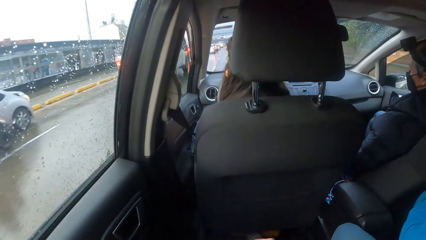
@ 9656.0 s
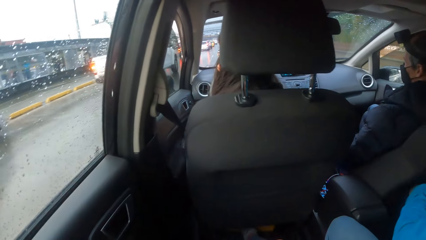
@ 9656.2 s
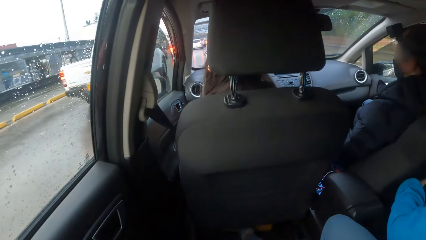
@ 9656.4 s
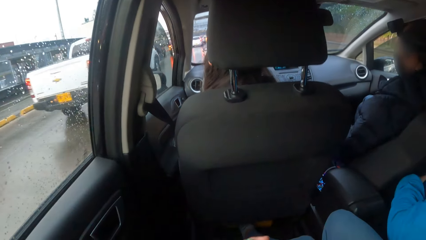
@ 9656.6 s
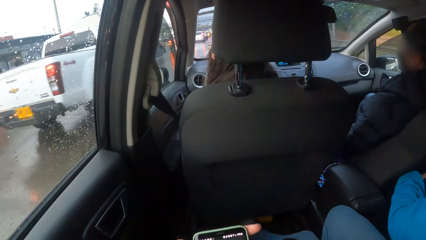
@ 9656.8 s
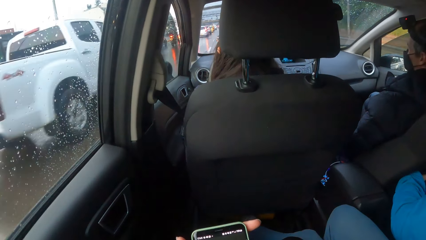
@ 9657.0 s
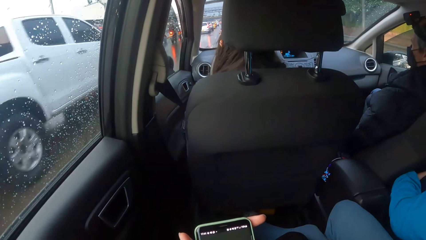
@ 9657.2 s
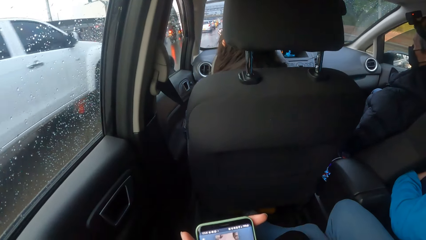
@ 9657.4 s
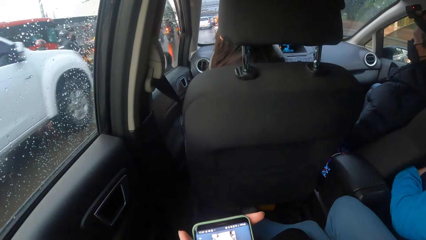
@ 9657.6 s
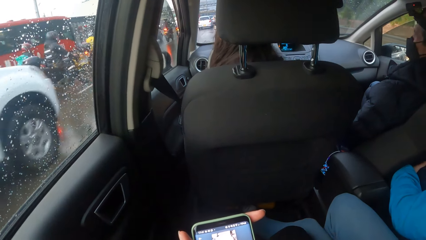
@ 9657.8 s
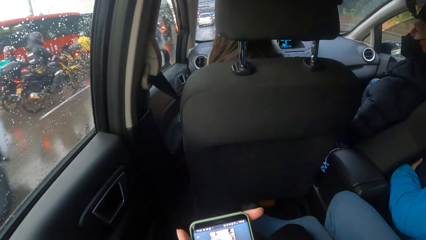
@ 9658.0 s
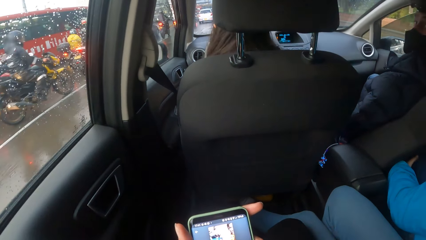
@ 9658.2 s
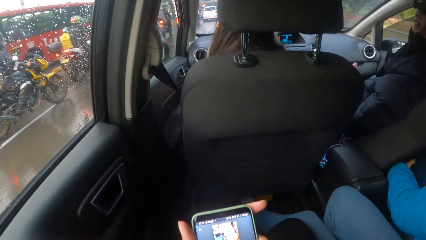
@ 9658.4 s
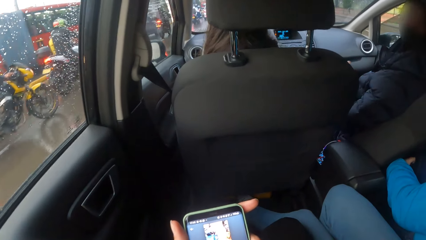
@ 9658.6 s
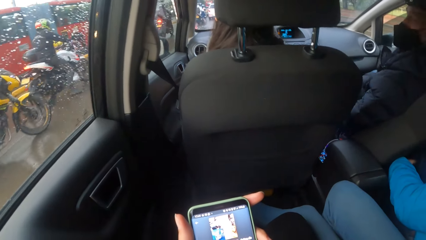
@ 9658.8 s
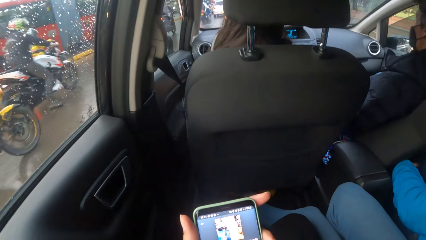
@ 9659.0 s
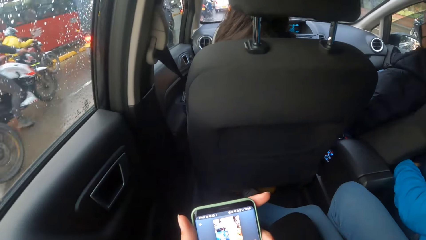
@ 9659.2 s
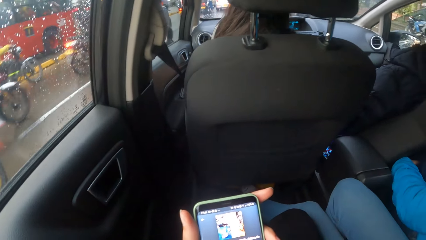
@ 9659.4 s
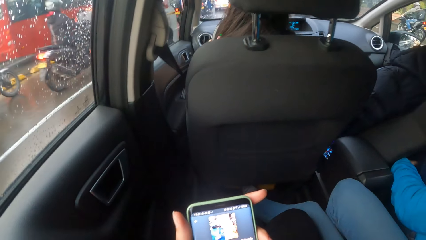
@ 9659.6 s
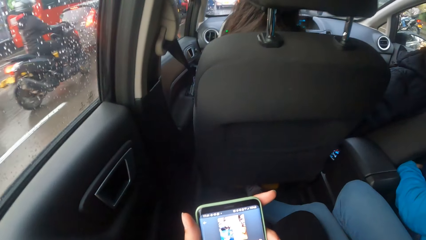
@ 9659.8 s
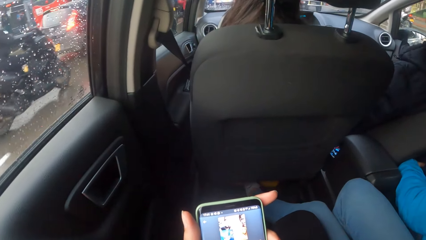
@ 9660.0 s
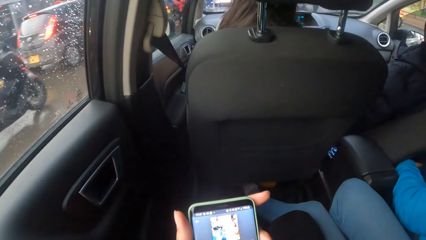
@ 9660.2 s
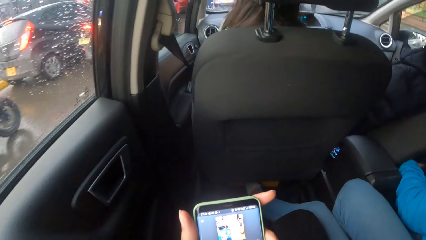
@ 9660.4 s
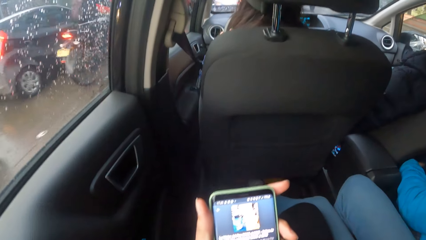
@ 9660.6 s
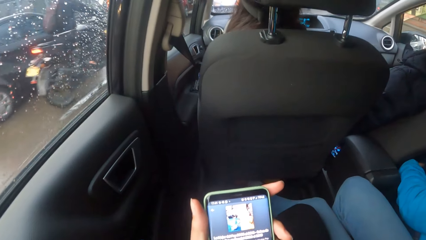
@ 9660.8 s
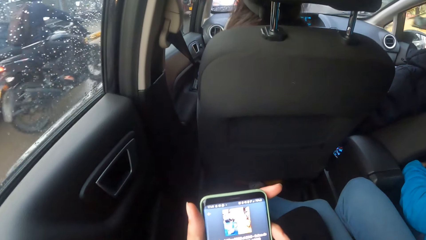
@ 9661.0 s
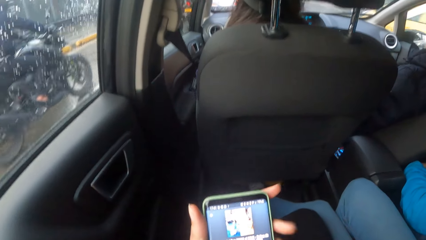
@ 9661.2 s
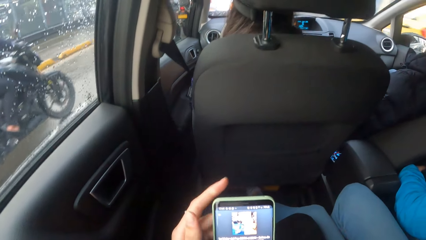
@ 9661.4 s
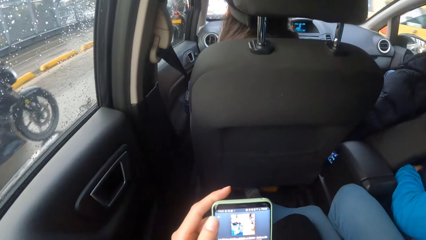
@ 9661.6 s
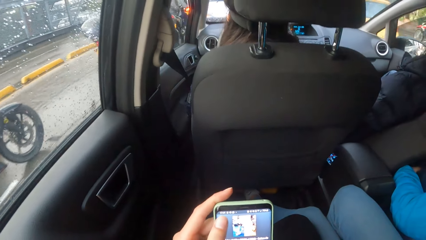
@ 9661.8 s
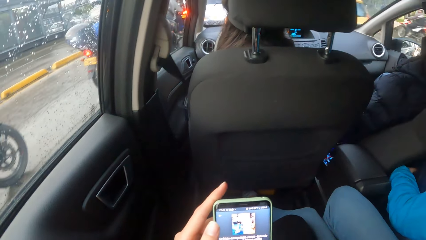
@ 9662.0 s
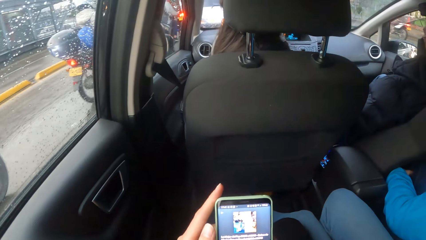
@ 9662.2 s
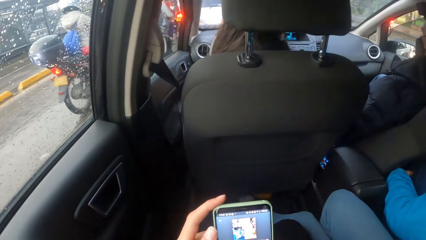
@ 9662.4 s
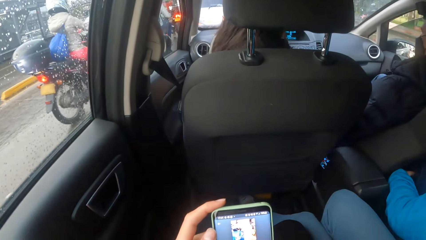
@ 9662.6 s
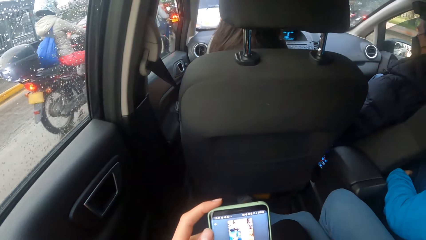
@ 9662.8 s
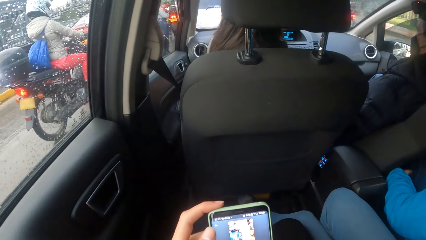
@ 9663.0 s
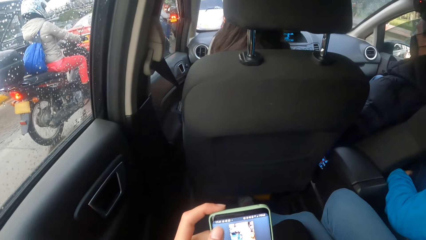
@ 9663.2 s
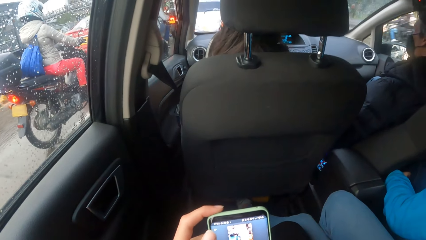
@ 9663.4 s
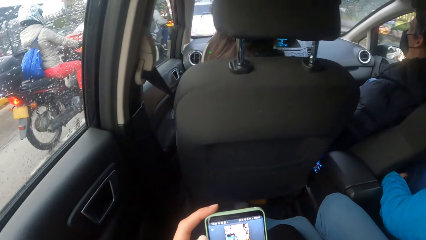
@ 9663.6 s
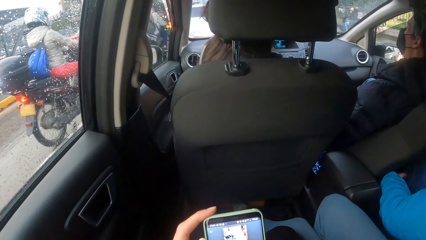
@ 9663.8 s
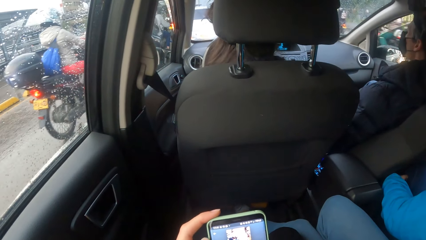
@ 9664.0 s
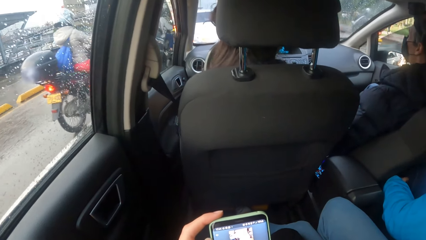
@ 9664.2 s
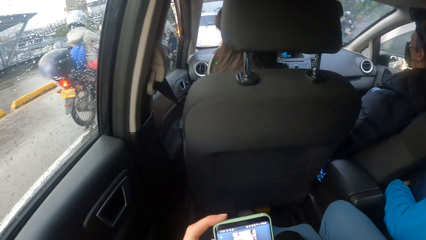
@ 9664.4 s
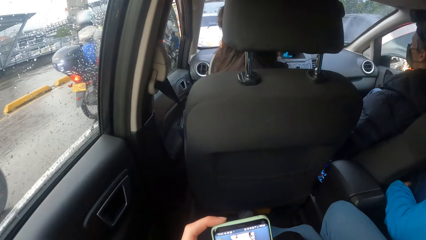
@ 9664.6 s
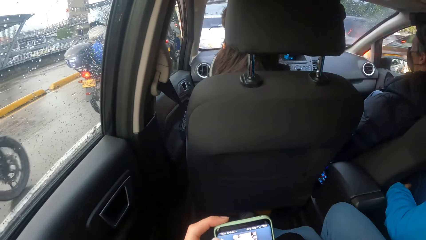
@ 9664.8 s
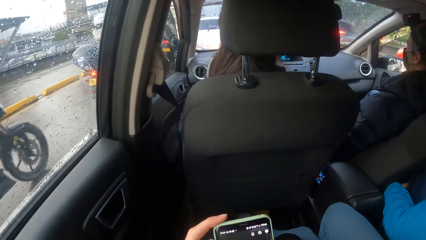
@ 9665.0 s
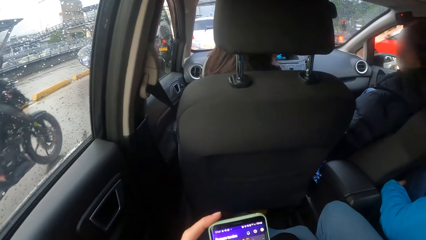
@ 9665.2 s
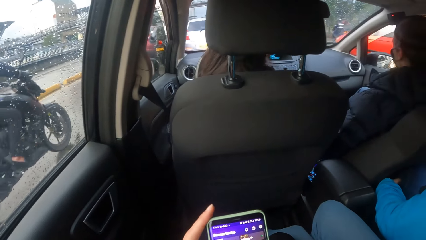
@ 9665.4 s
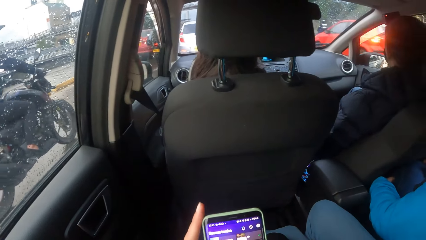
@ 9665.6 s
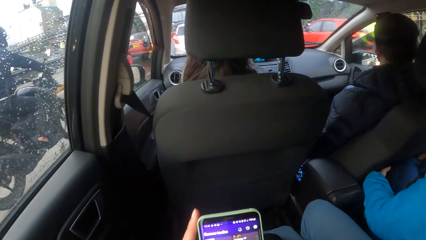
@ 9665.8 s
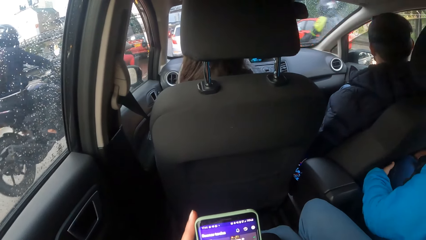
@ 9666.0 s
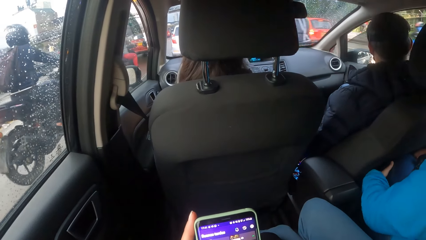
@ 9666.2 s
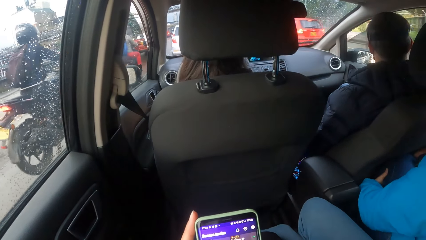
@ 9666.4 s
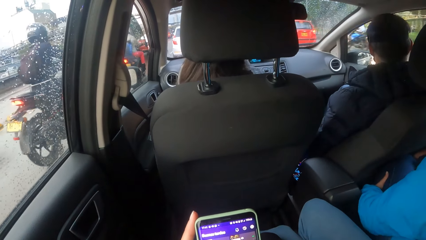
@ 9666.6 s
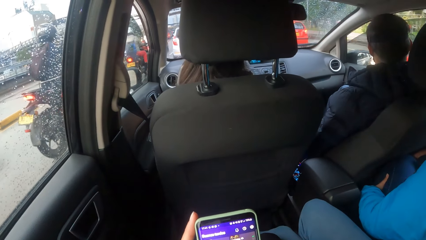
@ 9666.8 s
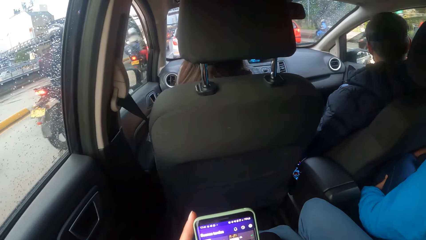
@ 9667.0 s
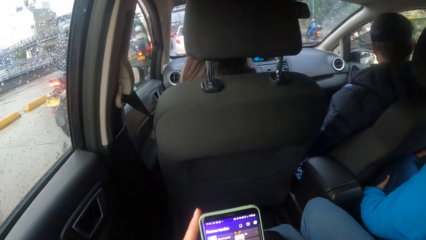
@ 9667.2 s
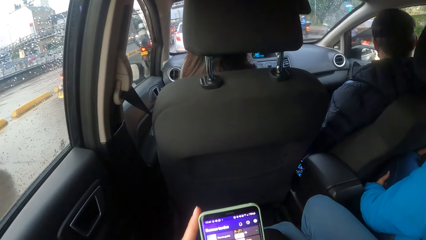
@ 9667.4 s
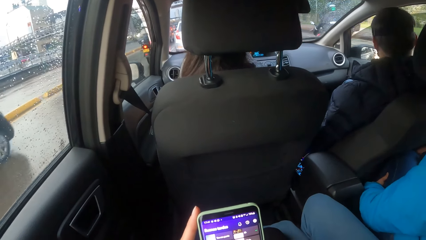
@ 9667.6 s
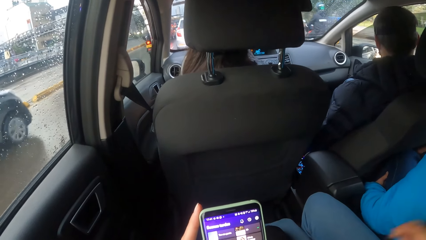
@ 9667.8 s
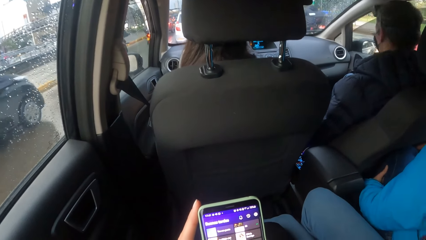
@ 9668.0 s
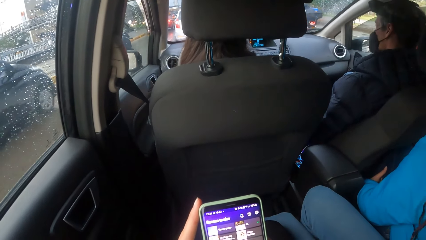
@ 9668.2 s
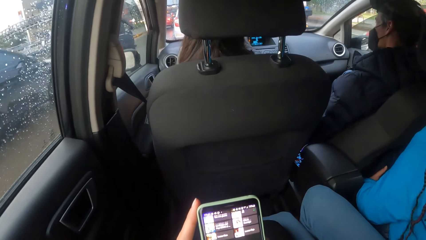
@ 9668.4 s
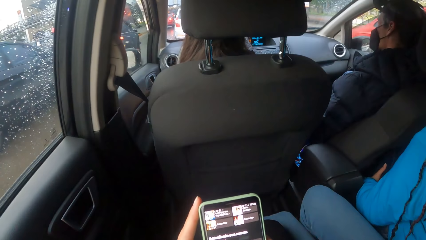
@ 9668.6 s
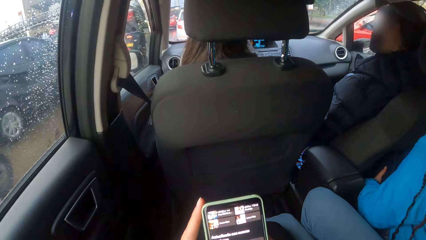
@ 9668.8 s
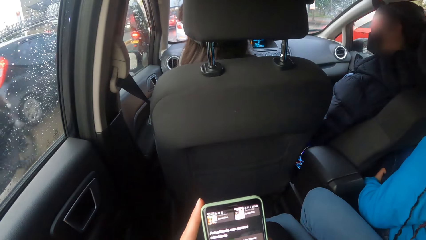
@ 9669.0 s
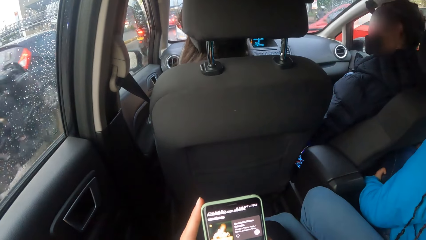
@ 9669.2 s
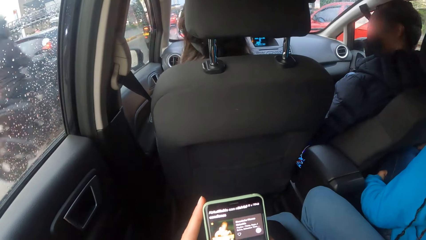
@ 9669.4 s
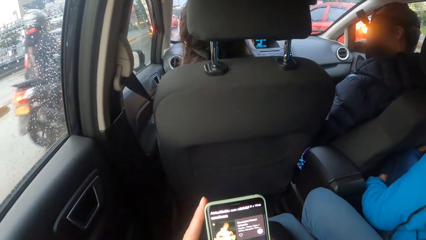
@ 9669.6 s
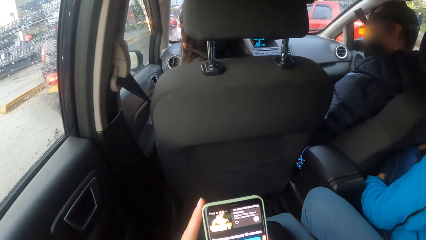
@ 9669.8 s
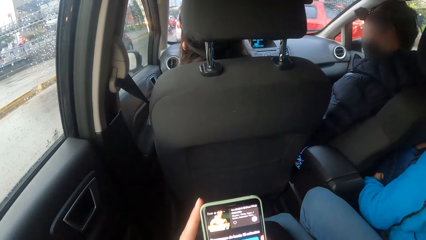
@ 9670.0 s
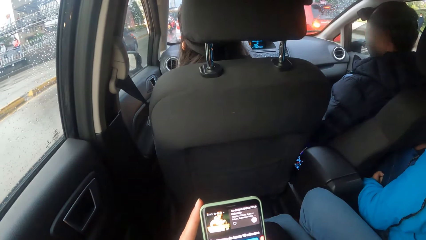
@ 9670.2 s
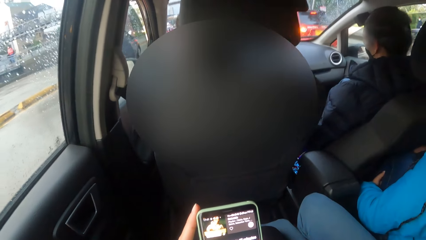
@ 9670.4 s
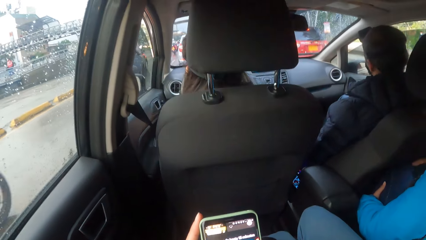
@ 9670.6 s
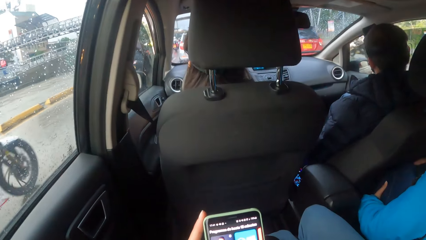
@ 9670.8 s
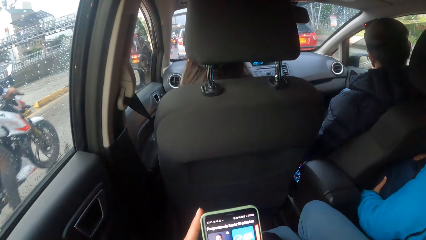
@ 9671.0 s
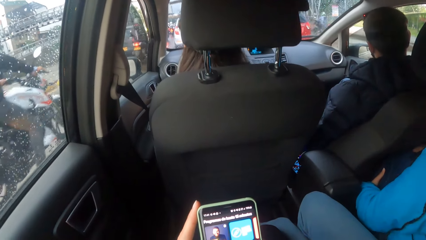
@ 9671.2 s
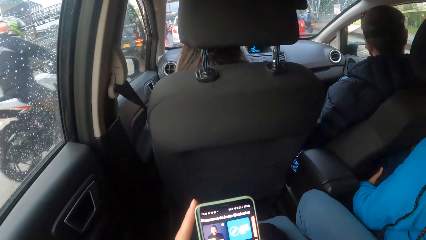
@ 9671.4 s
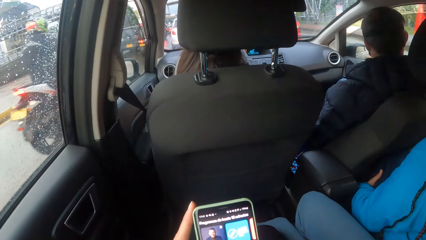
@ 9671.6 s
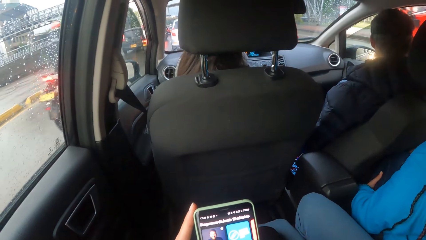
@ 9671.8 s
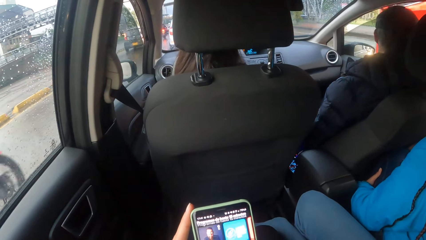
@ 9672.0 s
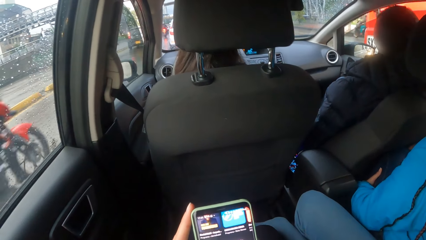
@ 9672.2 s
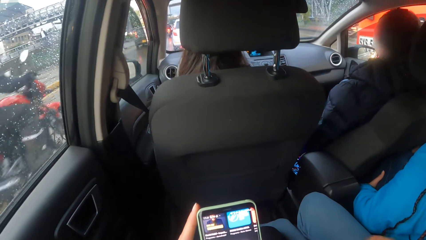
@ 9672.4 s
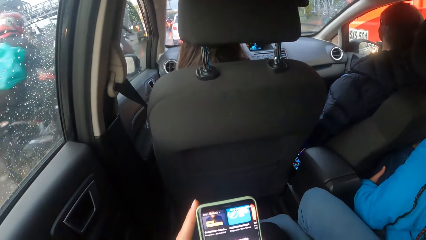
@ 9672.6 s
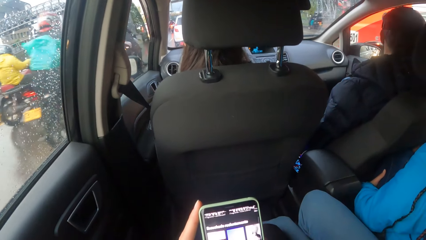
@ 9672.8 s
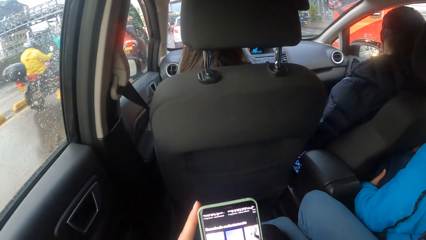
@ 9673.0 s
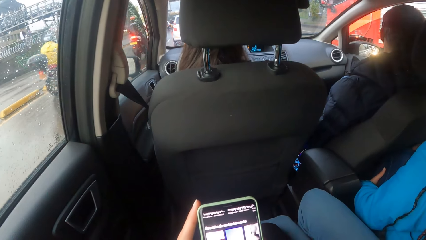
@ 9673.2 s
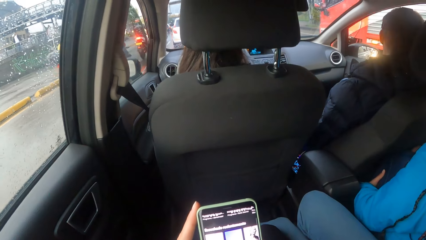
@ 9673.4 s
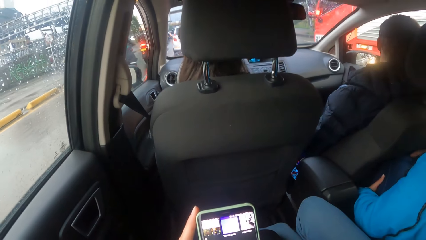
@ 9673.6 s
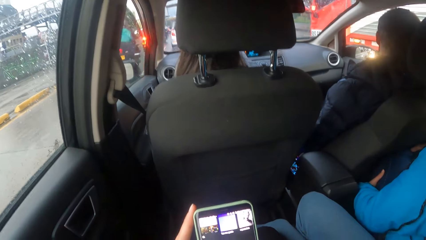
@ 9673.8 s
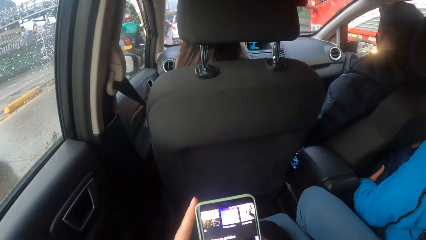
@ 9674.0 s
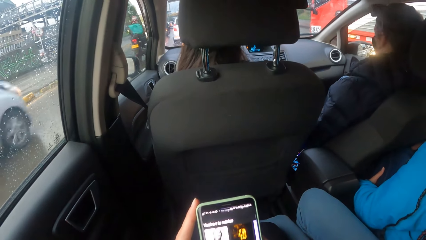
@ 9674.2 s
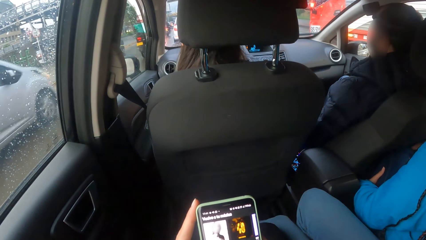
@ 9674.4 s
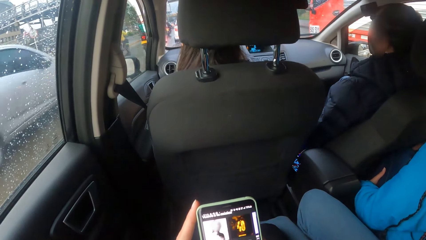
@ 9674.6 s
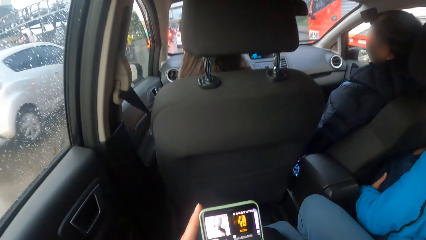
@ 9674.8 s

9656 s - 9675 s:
The camera wearer operates the phone. She holds the phone with both hands. A yellow car drives past the camera wearer. The camera wearer operates the phone in her right hand with her left hand. A black car drives past the camera wearer. A red car drives past the camera wearer. This happens again. A red truck drives past the camera wearer.
